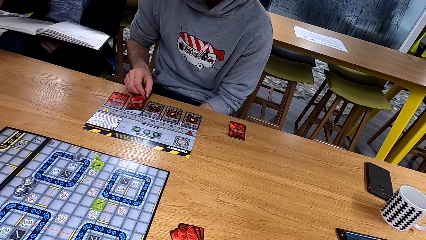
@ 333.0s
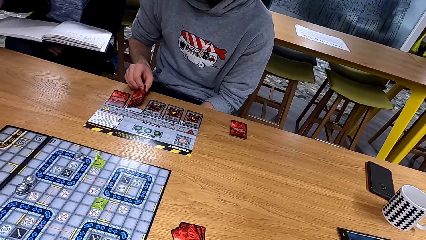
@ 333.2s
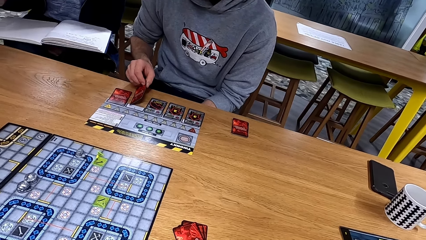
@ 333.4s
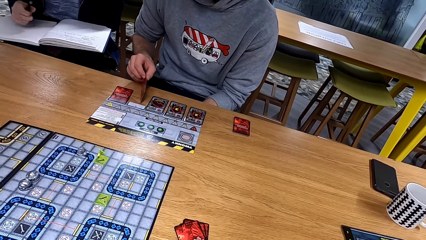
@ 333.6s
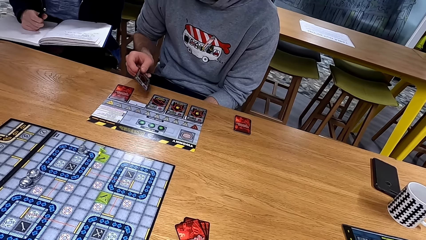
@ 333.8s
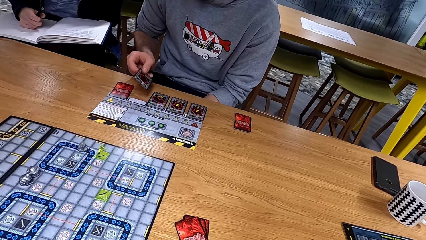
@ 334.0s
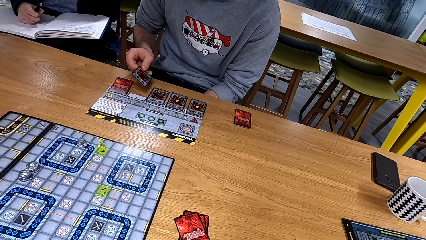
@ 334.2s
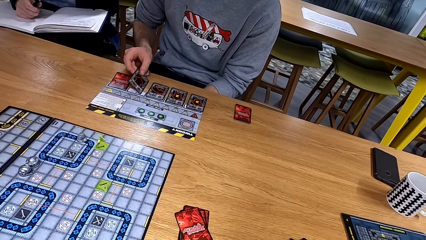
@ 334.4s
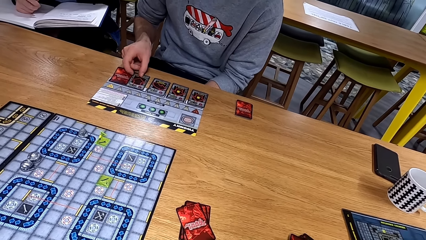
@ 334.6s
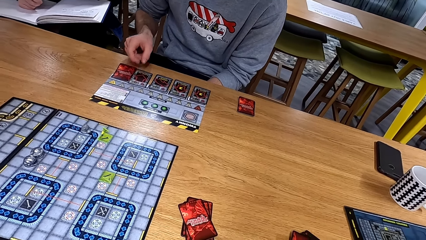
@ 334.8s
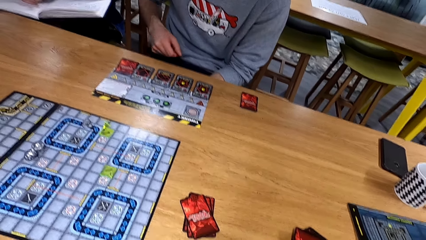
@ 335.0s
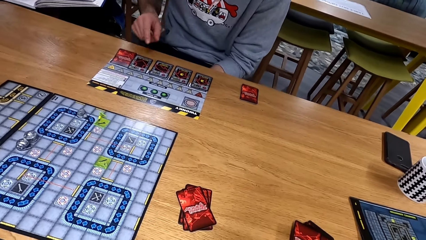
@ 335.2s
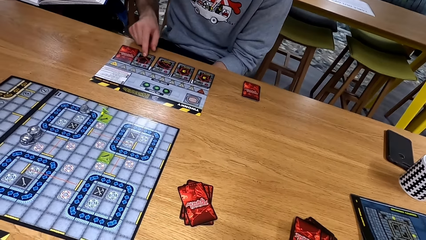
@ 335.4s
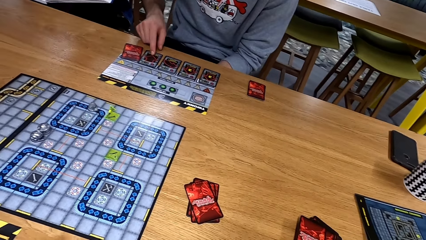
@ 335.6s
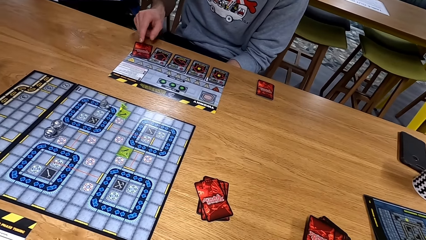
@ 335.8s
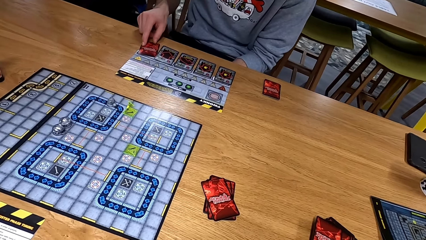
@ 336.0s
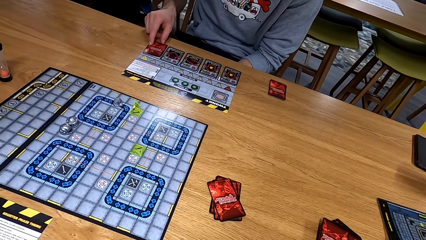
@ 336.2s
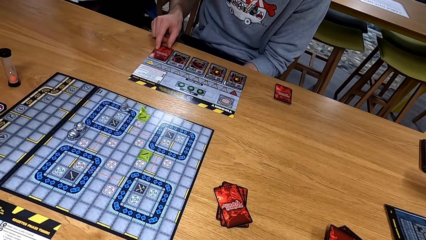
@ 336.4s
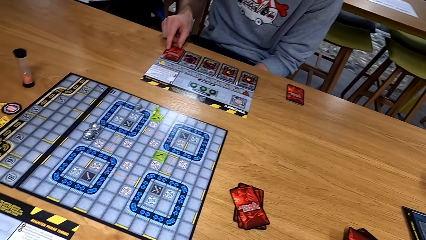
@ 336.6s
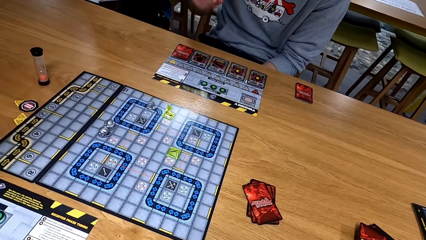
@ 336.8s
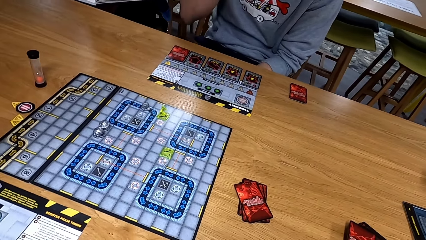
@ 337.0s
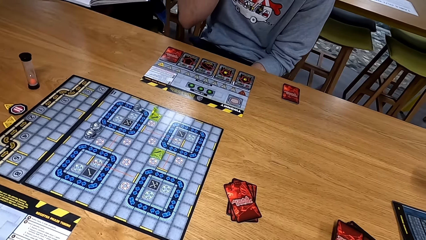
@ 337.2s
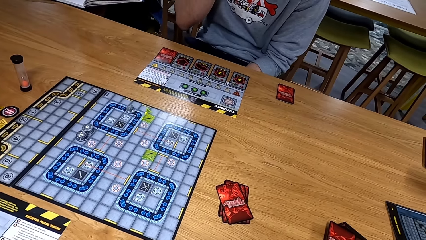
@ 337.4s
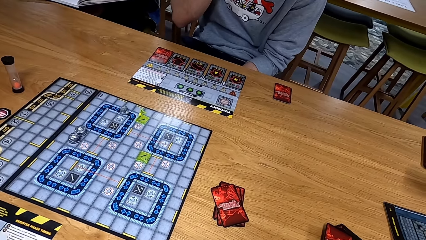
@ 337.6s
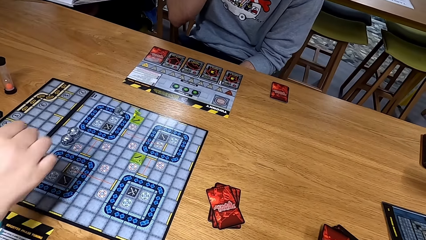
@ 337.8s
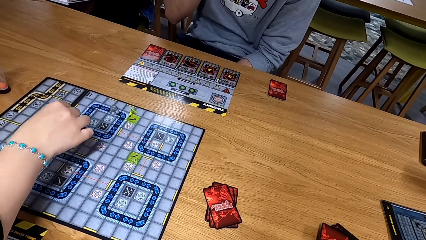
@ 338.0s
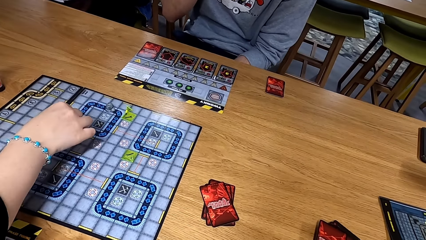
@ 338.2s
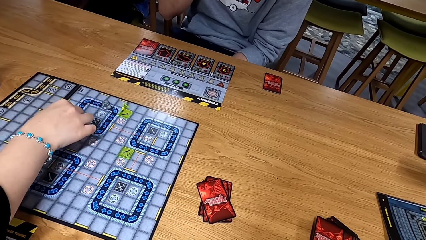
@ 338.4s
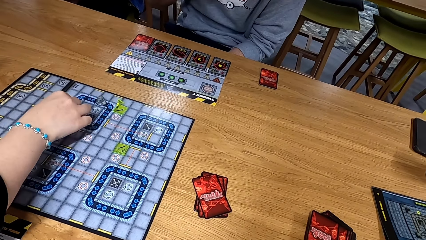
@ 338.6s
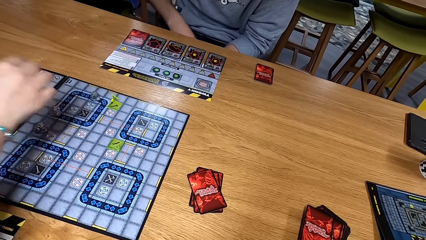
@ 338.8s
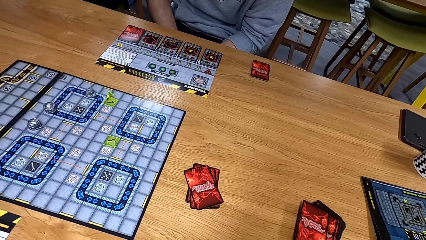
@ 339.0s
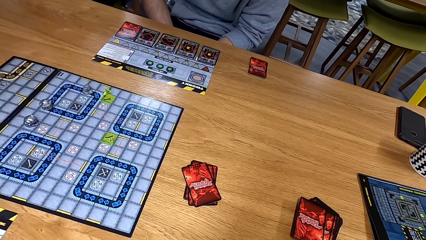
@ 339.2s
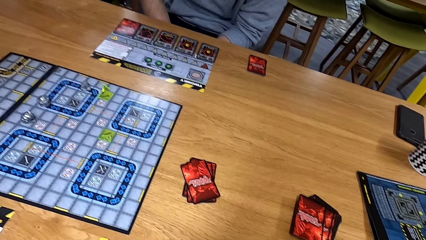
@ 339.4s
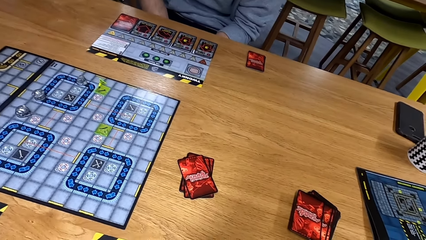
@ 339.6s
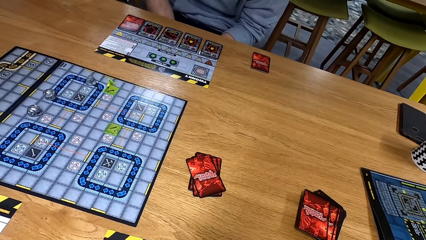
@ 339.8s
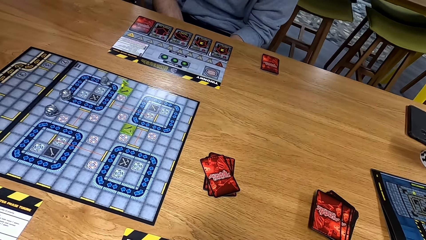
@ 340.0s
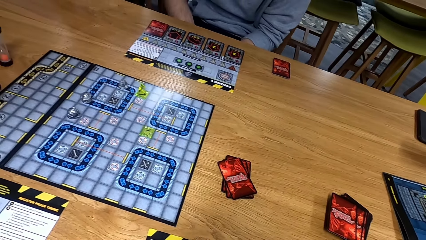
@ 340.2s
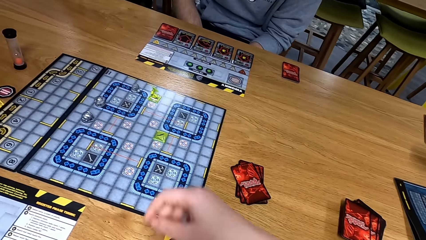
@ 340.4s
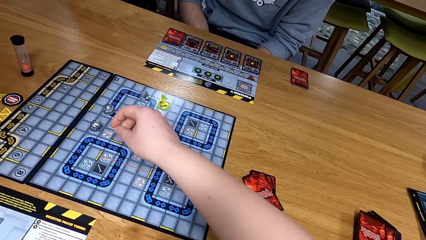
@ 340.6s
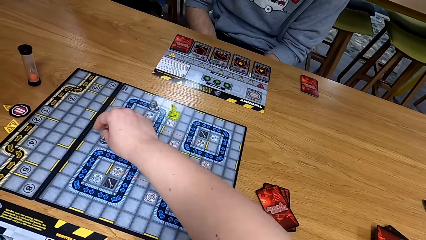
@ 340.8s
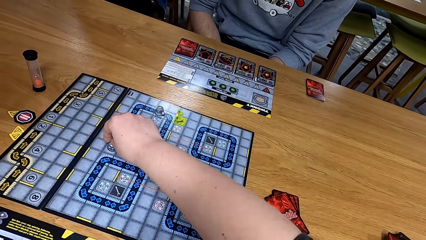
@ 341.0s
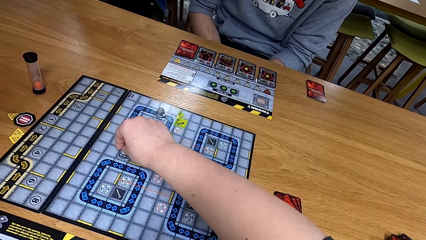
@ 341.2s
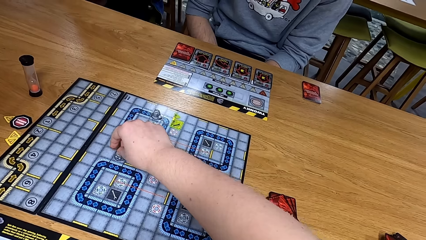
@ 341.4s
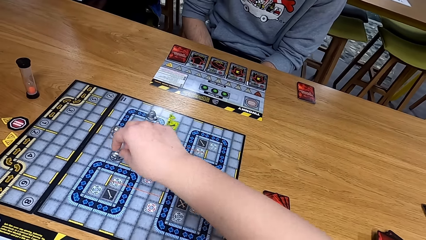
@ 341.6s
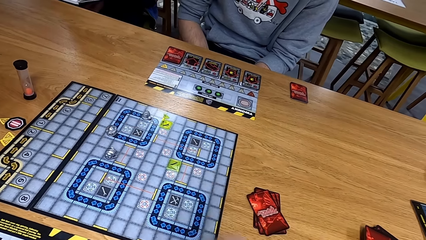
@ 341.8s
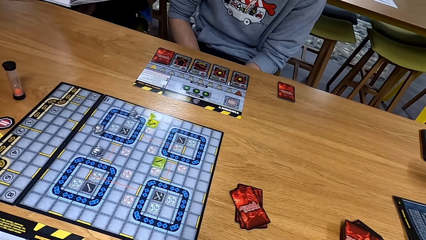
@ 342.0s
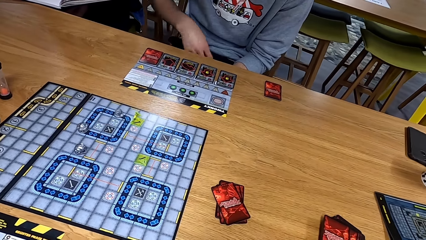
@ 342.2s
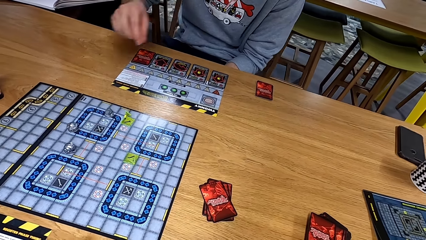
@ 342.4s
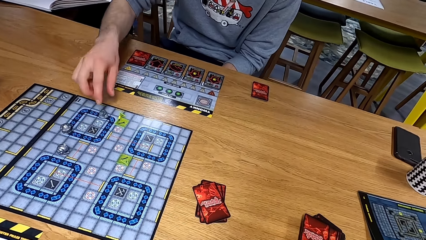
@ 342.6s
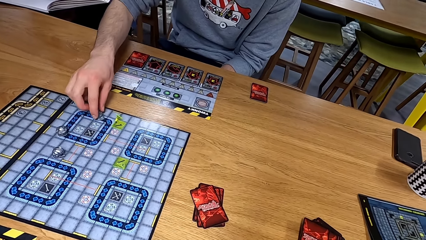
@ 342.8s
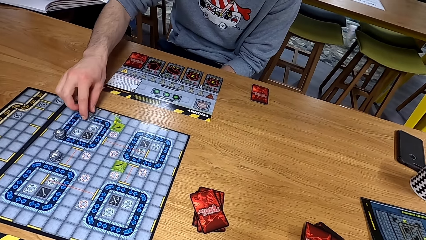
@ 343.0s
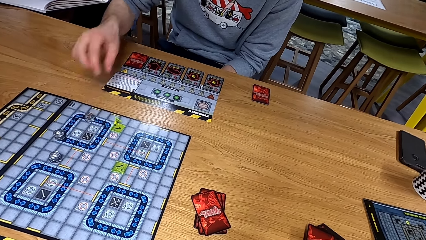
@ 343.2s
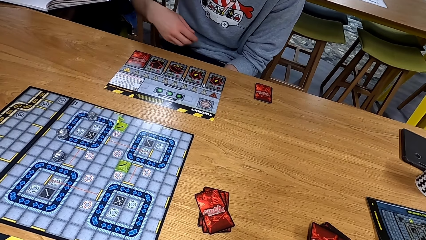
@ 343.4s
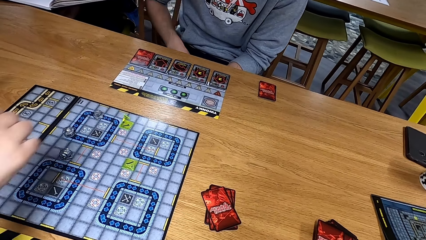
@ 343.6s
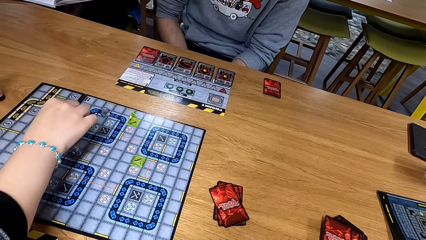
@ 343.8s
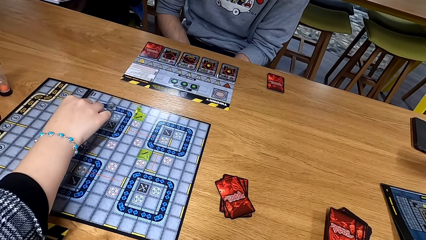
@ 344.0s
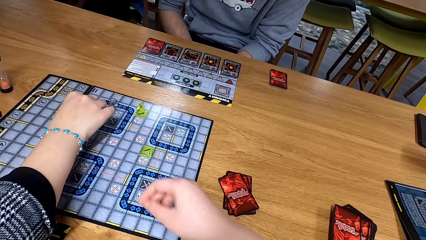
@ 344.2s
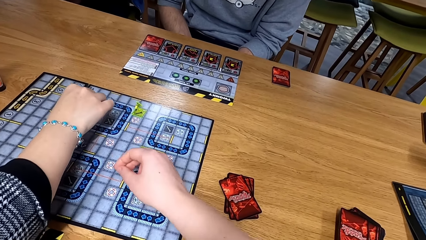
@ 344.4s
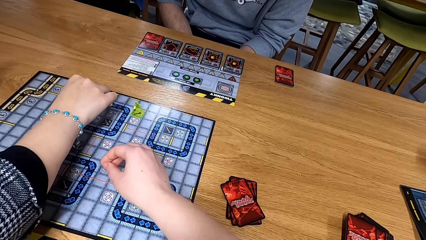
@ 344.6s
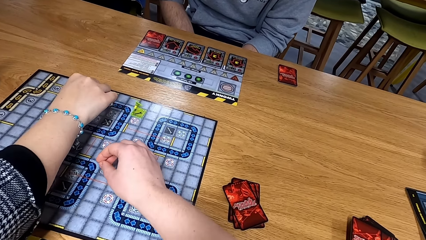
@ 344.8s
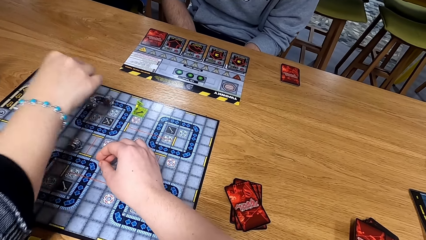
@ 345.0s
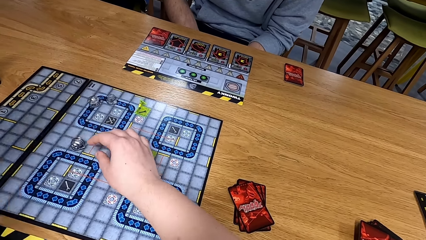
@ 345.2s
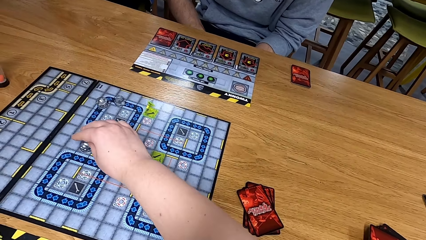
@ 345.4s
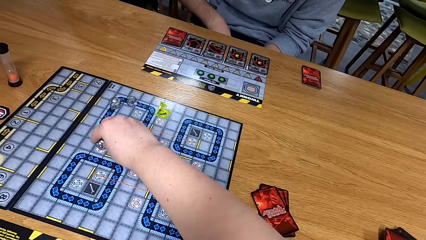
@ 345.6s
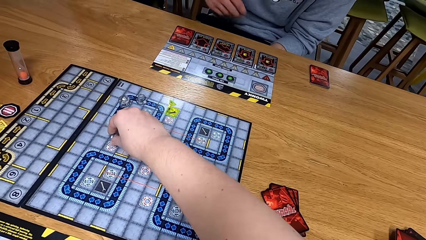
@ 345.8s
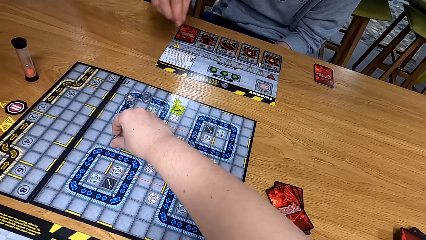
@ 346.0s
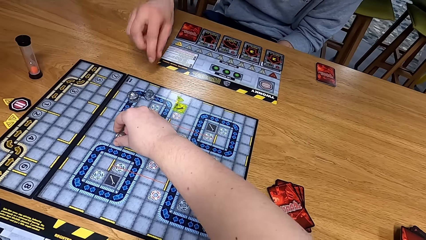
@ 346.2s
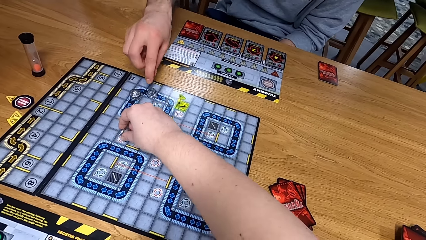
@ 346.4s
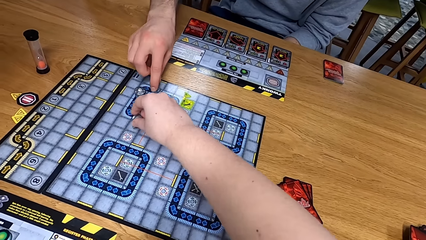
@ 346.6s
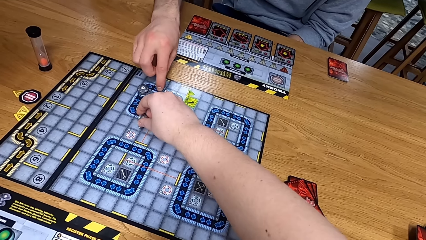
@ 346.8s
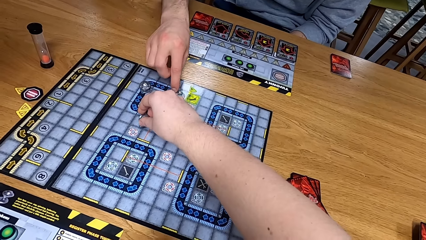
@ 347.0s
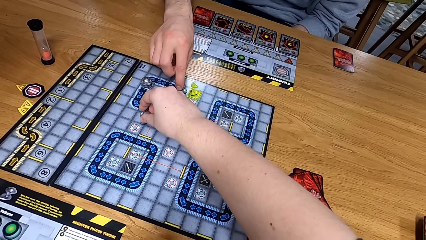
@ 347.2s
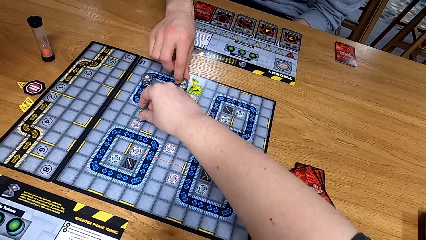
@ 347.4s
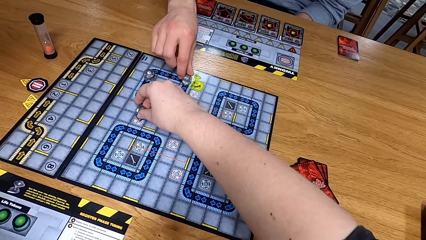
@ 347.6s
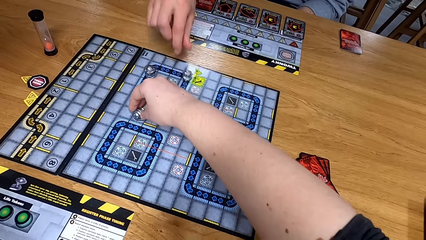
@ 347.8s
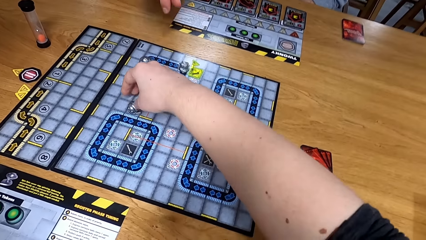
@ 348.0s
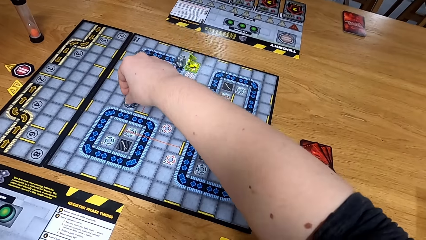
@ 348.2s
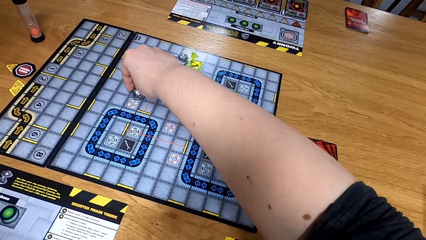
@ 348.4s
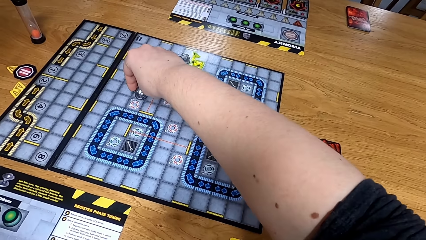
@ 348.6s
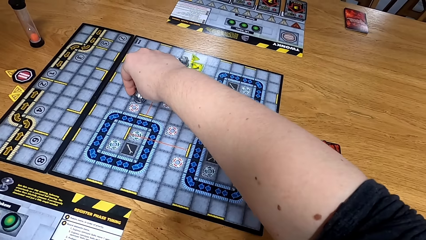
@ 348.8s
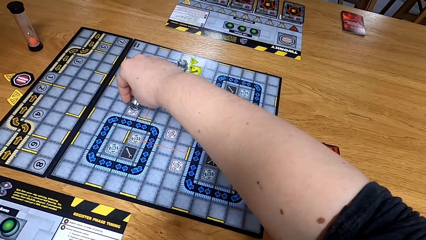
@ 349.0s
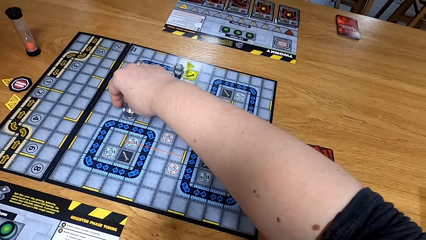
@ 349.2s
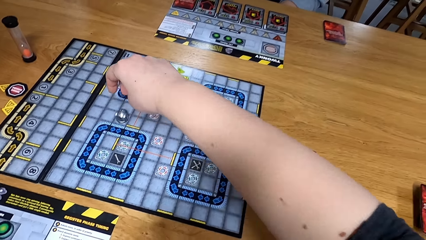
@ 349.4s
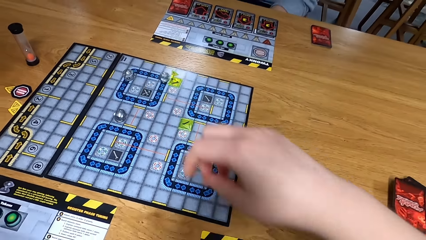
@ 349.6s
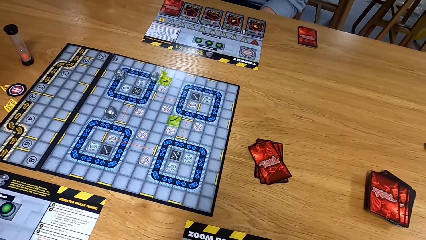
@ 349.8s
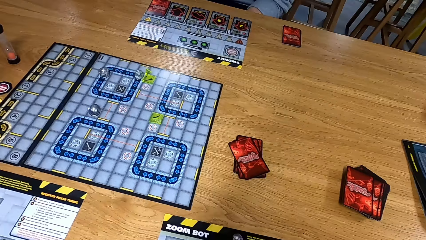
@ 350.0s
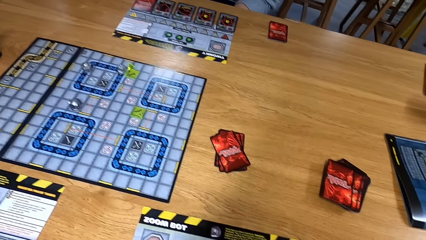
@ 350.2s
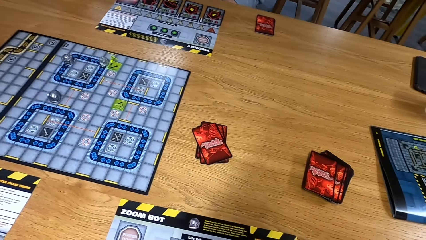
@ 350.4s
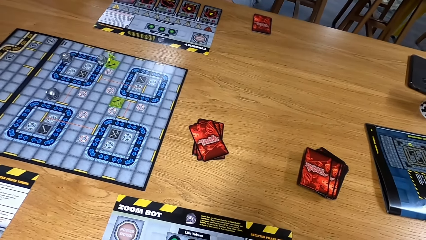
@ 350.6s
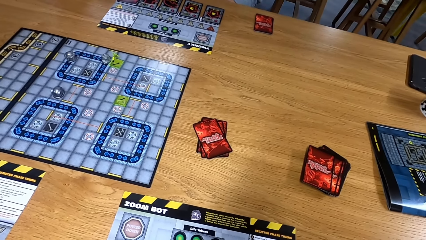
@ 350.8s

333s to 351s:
A man picks up a card and puts the card down. Another man moves a dice and plays. The camera wearer plays and moves a dice. The first man plays and moves a dice. The other man moves a dice and plays. The camera wearer plays and moves a dice. The first man moves a dice and plays. The camera wearer moves a dice.
